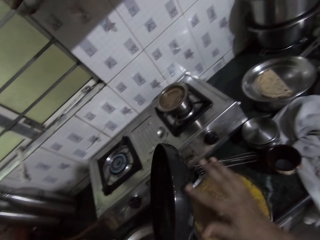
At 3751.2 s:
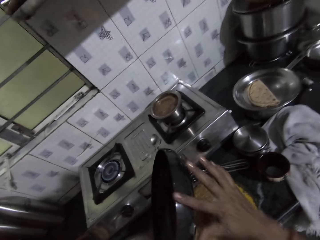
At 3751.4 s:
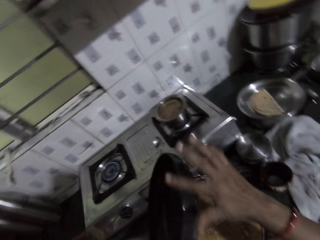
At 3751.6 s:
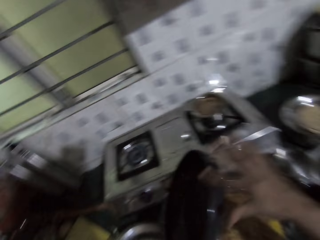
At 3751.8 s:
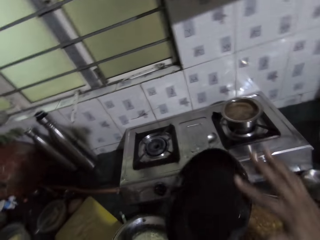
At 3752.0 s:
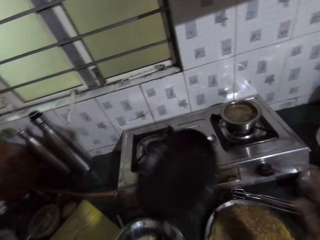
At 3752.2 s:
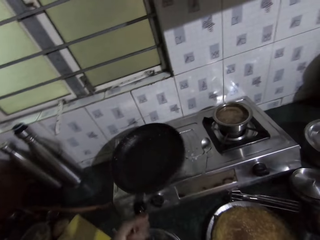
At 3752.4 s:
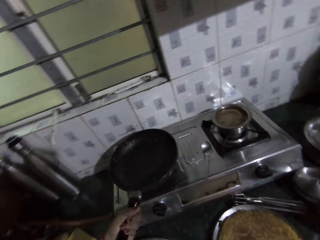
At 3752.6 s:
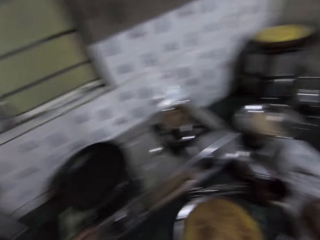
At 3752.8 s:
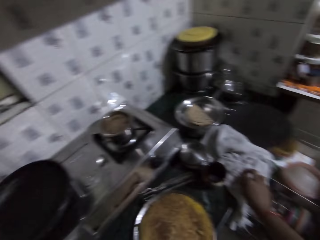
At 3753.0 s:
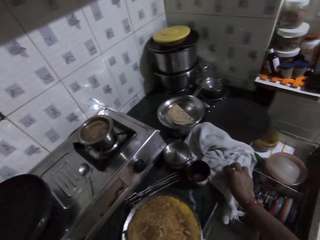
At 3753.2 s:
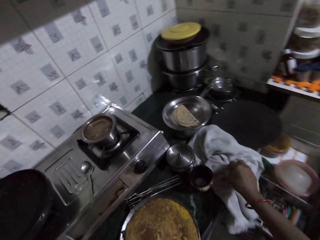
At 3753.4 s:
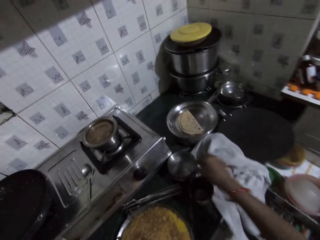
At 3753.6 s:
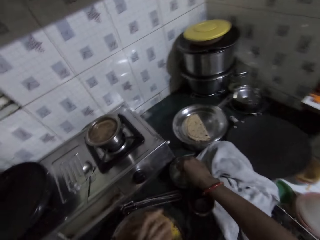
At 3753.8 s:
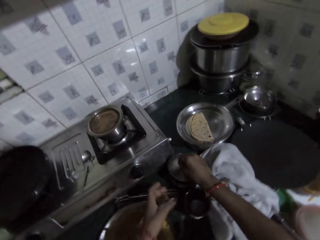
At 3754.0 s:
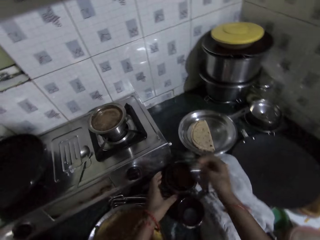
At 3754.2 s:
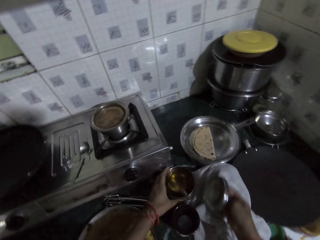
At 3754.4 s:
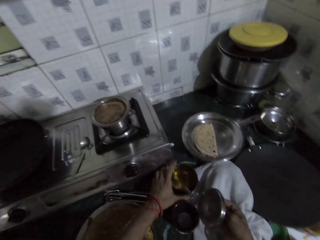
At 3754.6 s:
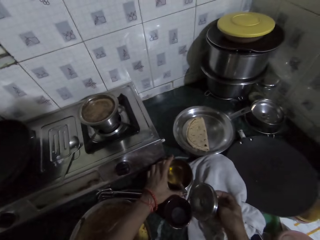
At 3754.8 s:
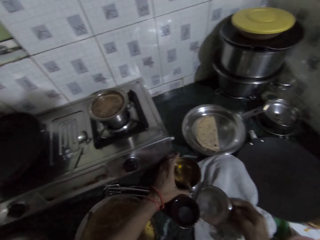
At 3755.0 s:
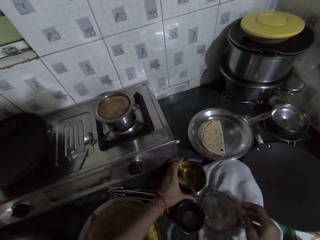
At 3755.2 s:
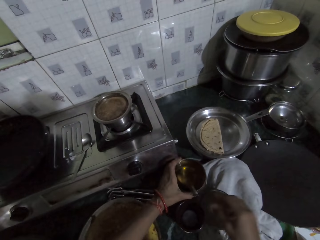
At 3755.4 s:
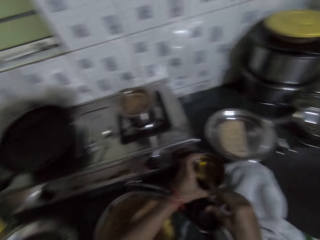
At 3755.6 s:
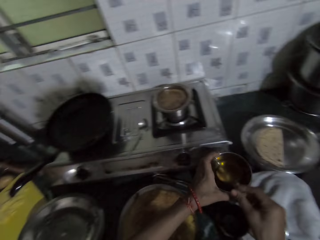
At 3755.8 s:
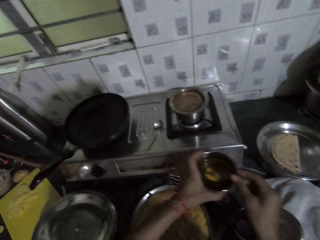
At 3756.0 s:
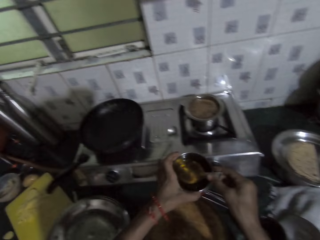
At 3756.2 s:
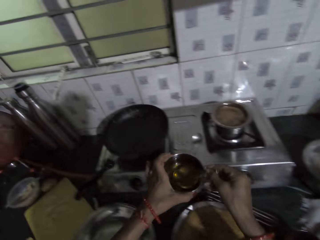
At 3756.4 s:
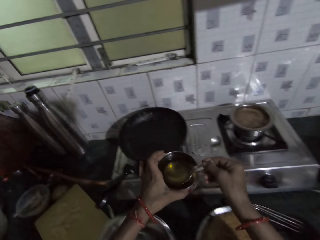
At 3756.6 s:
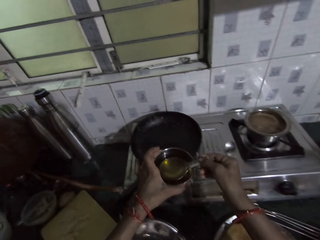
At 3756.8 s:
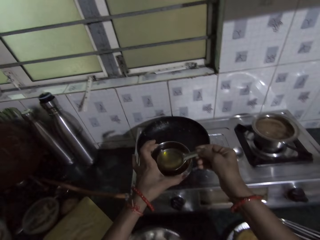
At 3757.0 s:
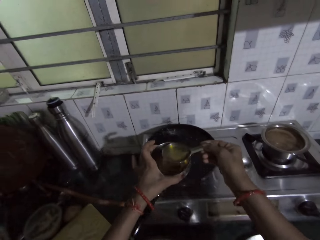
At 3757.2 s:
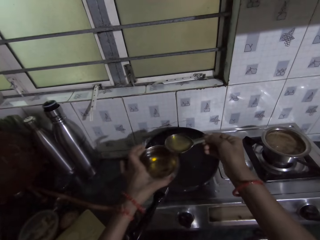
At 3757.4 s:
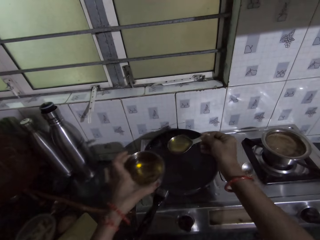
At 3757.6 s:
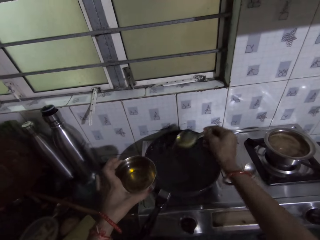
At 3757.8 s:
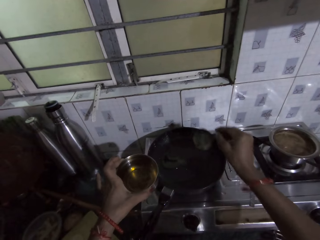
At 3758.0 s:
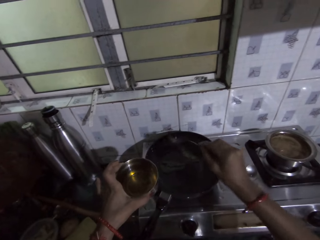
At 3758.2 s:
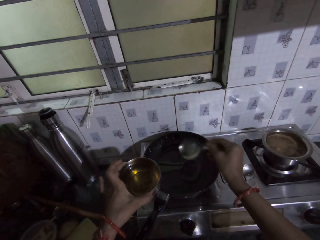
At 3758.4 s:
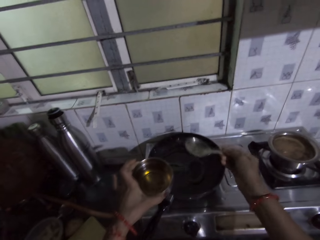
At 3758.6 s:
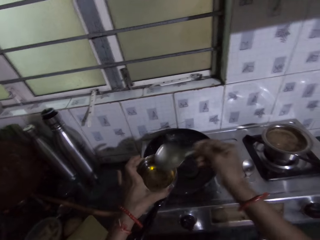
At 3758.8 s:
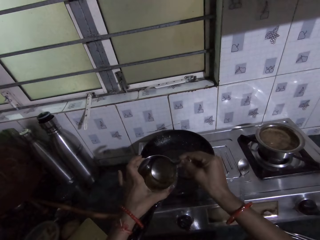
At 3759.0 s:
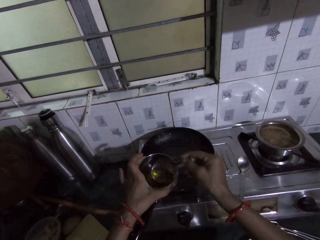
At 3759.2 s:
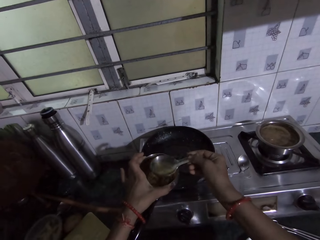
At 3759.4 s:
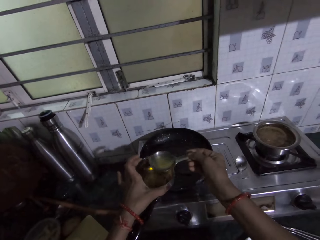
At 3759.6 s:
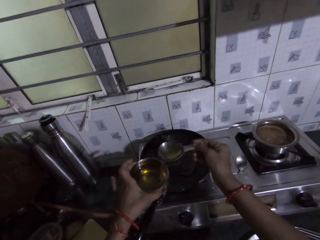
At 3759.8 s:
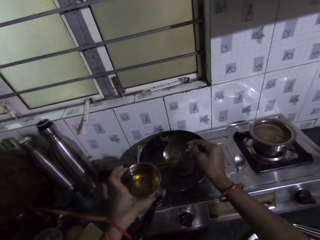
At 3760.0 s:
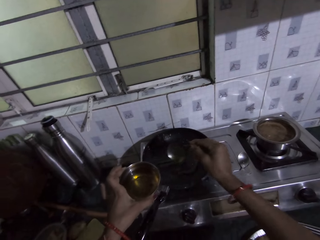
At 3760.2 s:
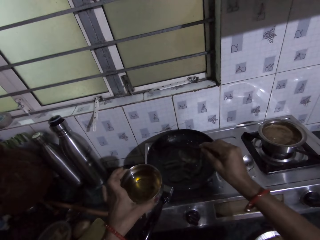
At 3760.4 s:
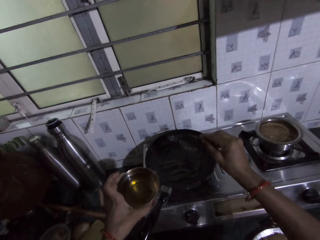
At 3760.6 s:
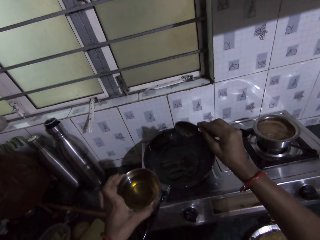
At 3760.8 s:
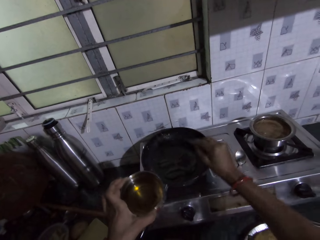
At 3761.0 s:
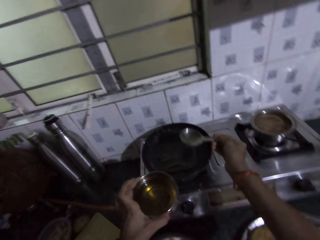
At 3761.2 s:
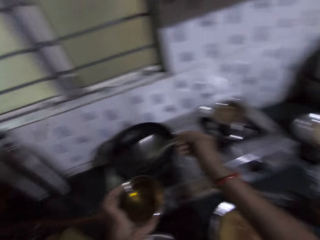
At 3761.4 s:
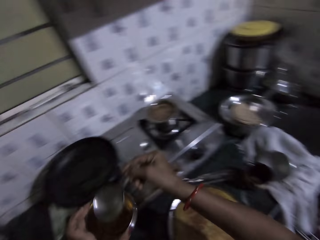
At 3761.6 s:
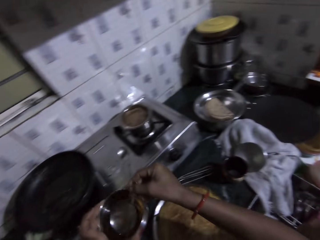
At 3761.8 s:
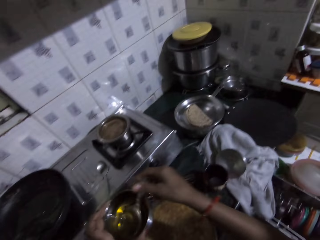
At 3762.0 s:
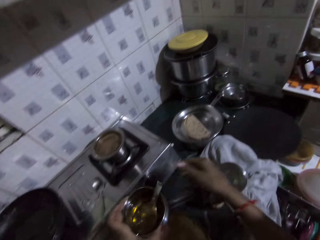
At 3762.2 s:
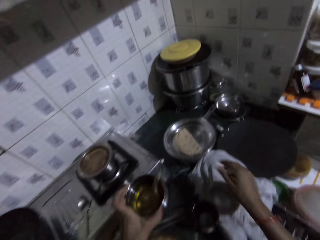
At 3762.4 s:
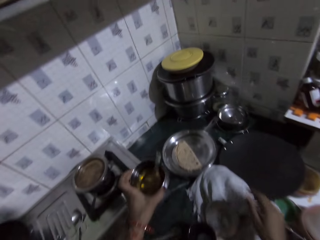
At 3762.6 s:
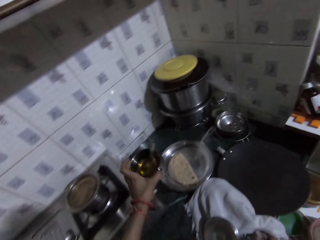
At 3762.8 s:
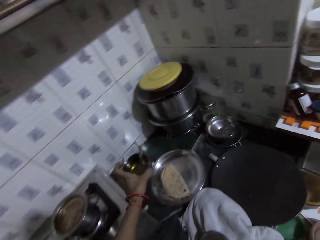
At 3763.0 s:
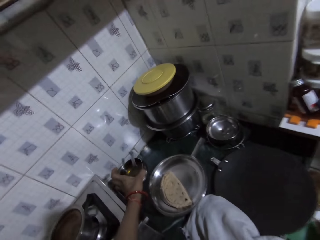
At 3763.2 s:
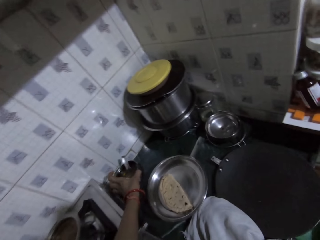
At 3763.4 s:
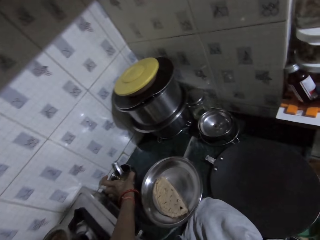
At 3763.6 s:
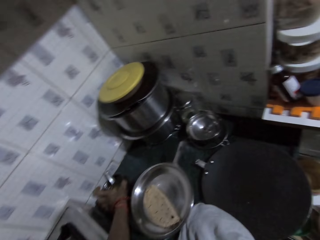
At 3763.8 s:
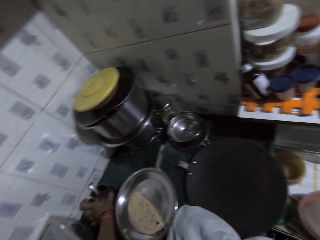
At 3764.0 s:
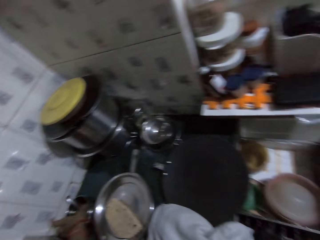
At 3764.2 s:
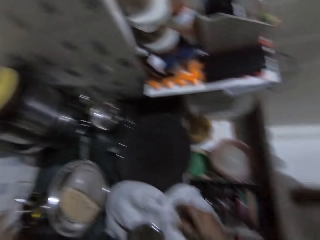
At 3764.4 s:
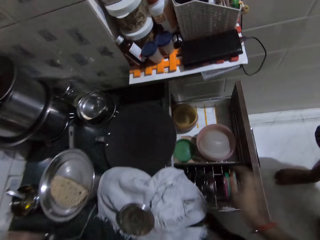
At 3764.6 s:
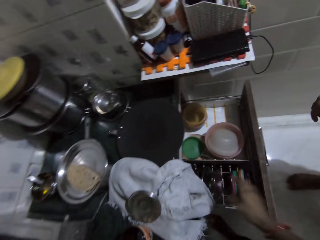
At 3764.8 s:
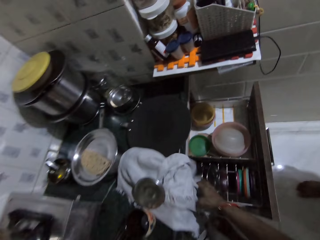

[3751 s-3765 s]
The camera wearer rubs the fry pan with her right hand. She drops the fry pan on the electric cooker with her left hand. She touches the piece of cloth on the kitchen countertop with her right hand. She removes a cover of a plate on the kitchen countertop with her right hand. She lifts the plate from the kitchen countertop with her left hand. She drops the cover on the piece of cloth on the kitchen countertop with her right hand. She holds the spoon in the plate with her right hand. She collects oil from the plate with the spoon in her right hand. She pours the oil on the fry pan with the spoon in her right hand. She collects oil from the plate with the spoon in her right hand. She pours the oil on the fry pan with the spoon in her right hand. She drops the spoon in the plate with her right hand. She drops the plate on the kitchen countertop with her left hand.

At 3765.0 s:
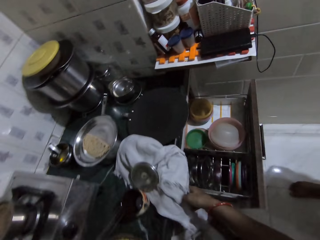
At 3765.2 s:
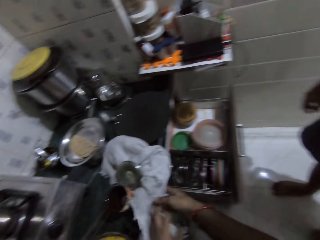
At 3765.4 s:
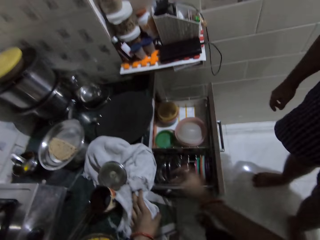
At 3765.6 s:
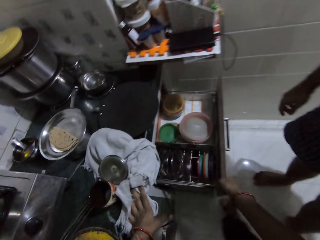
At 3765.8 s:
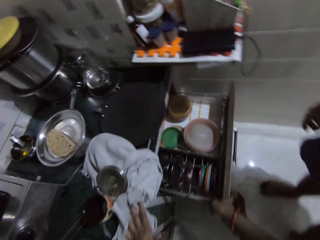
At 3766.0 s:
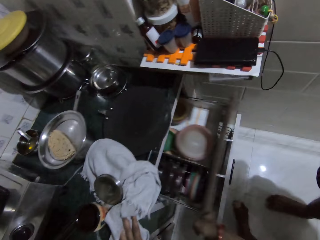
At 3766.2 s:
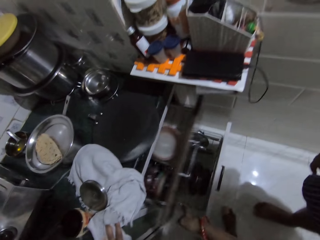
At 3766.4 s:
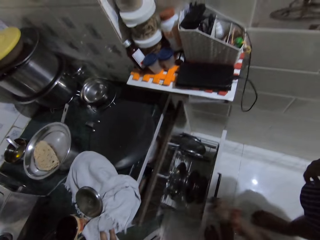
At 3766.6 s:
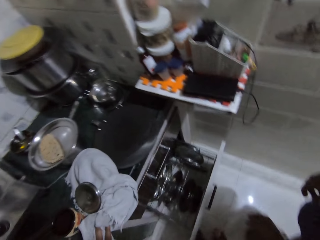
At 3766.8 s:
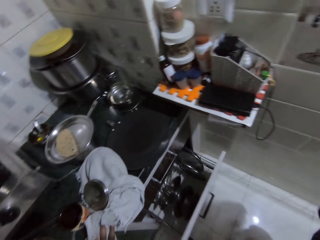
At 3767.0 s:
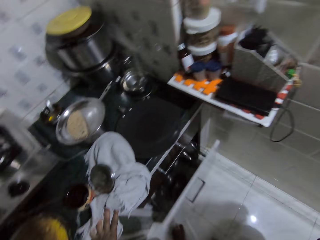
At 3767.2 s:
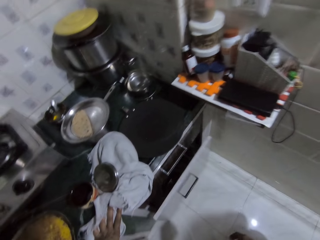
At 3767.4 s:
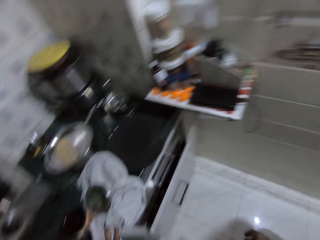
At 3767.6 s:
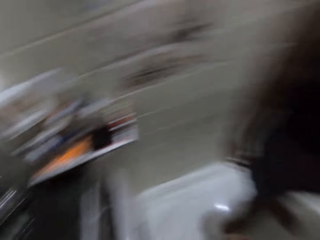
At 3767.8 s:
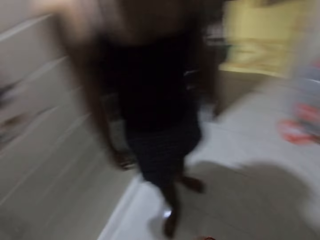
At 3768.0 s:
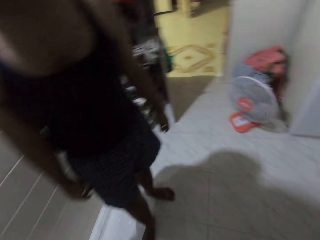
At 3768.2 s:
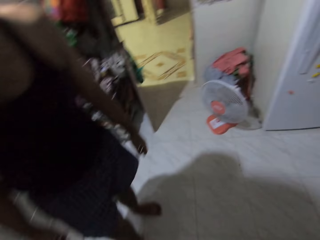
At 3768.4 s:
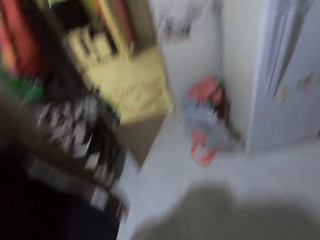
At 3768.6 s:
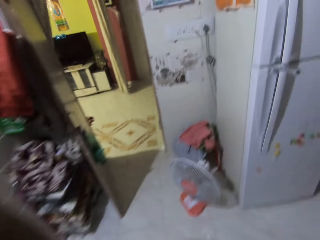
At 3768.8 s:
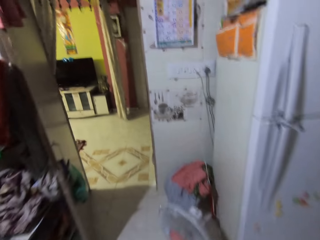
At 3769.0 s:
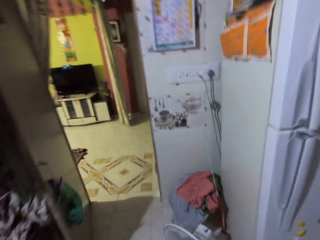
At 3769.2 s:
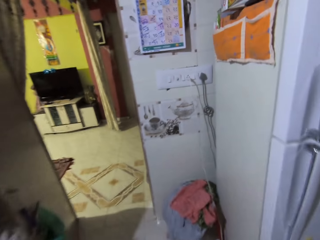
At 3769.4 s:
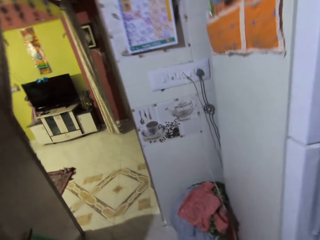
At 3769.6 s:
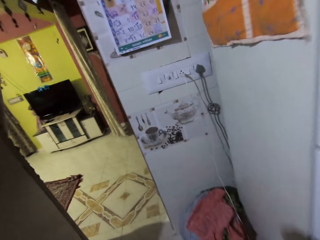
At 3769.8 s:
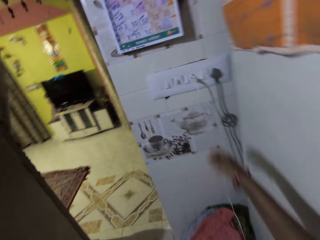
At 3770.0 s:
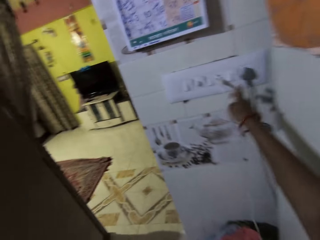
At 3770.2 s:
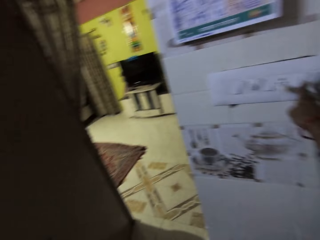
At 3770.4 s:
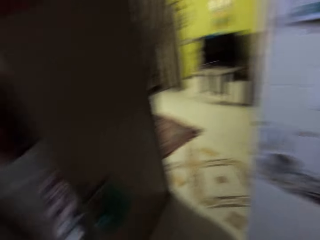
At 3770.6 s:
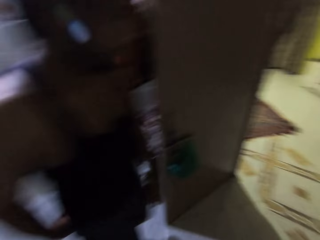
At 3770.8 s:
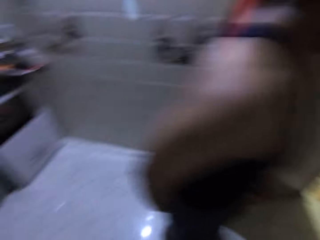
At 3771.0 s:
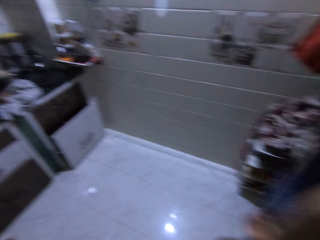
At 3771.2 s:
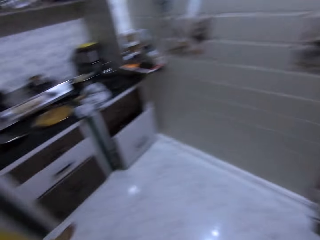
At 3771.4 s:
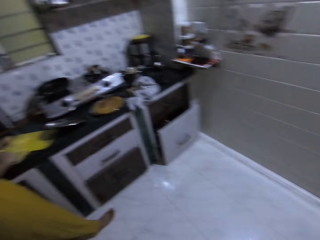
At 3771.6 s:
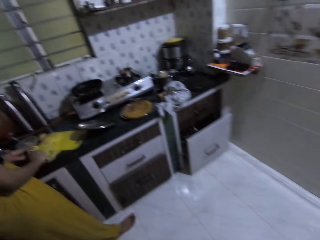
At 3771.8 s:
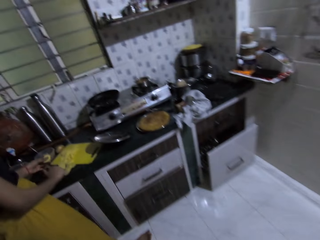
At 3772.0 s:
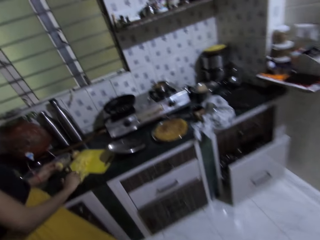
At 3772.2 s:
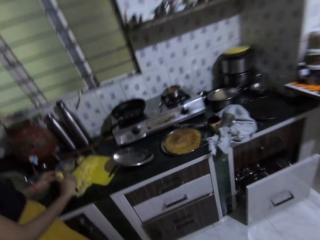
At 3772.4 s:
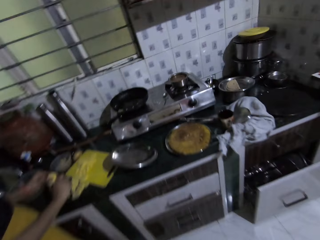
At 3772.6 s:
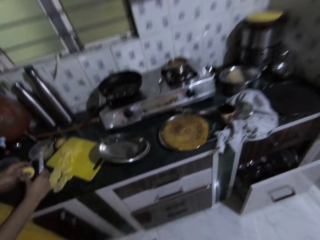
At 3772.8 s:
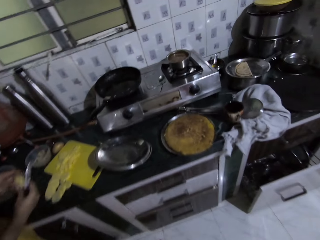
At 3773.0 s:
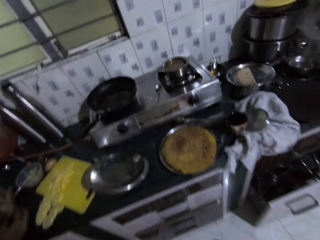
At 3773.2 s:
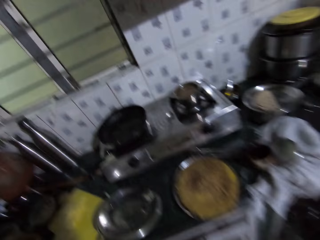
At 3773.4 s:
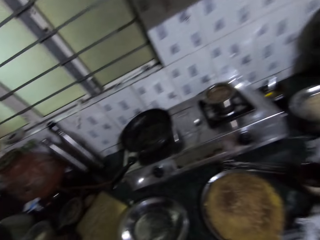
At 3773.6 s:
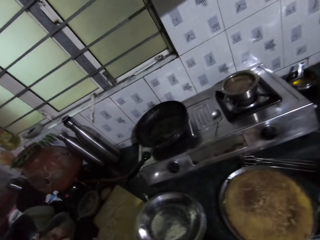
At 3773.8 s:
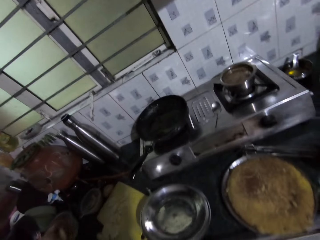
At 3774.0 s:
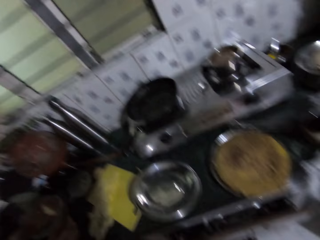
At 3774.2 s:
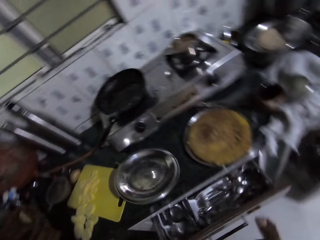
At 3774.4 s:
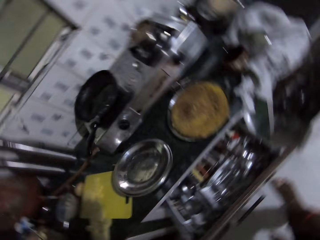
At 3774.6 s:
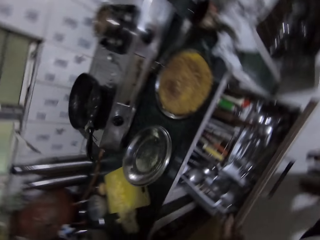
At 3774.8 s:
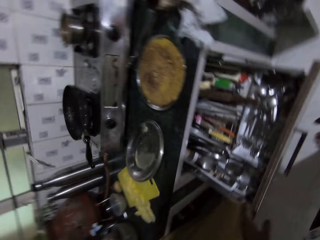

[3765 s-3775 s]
The camera wearer adjusts the piece of cloth on the kitchen countertop with her right hand. She places her left hand on the piece of cloth on the kitchen countertop. She shuts the drawer of the kitchen cabinet with her right hand. She shuts the drawer of the kitchen cabinet with her right leg. She moves towards the switch. She turns the switch of the electric cooker on the wall with her right hand. She moves towards the kitchen table. She opens a cabinet.
